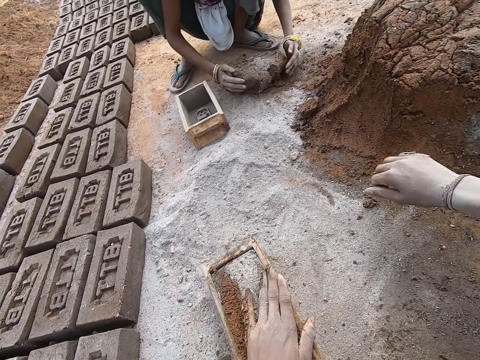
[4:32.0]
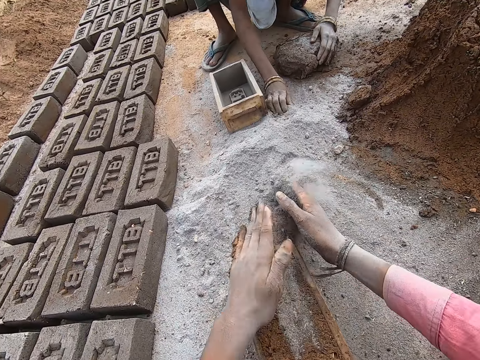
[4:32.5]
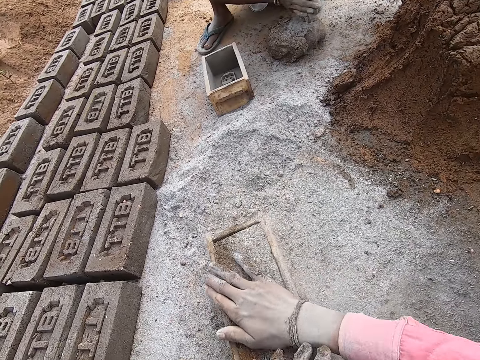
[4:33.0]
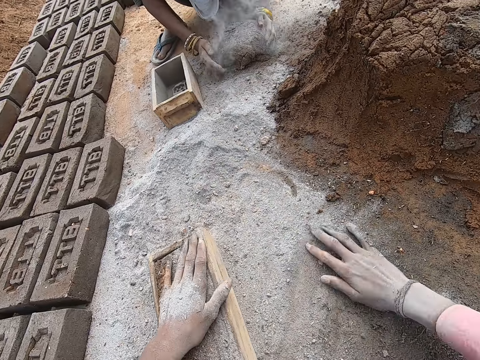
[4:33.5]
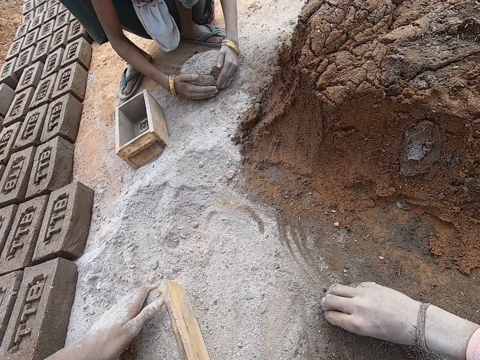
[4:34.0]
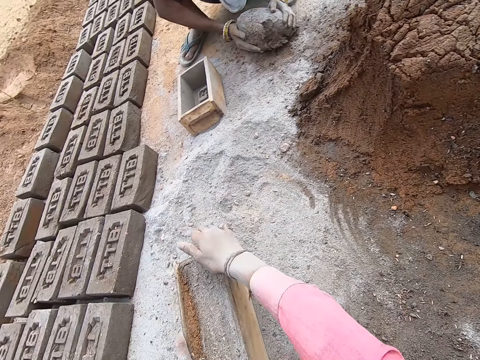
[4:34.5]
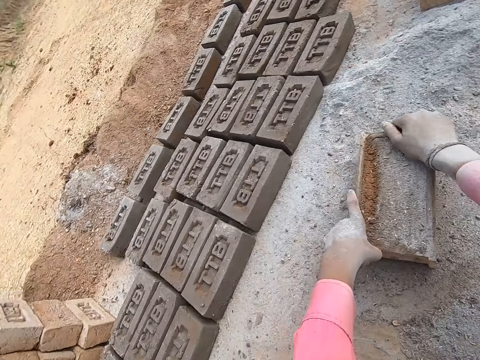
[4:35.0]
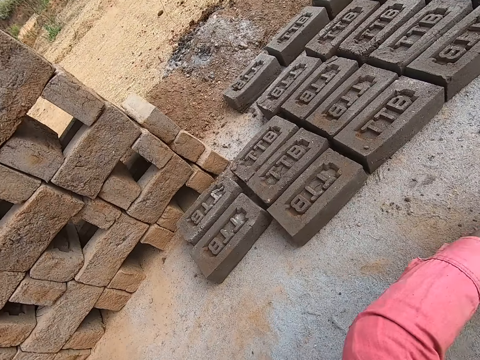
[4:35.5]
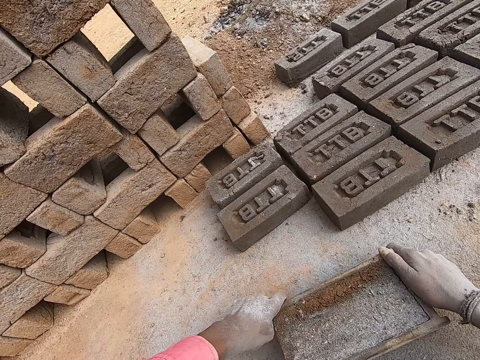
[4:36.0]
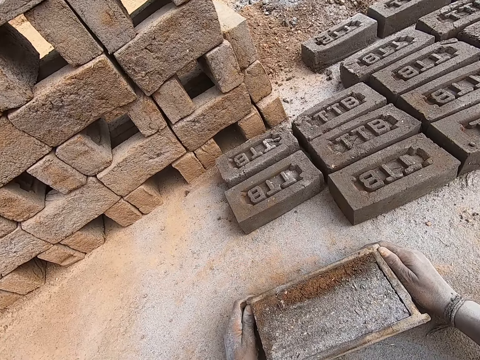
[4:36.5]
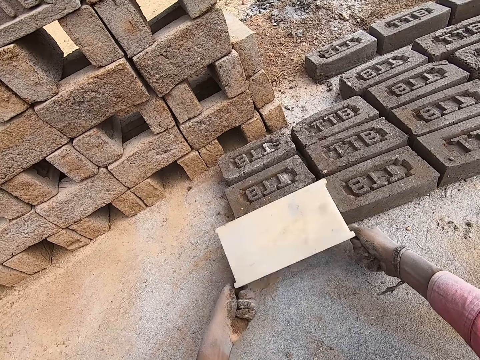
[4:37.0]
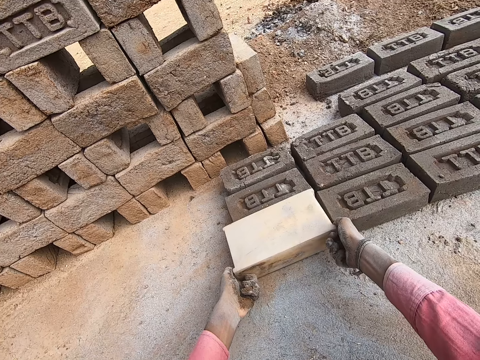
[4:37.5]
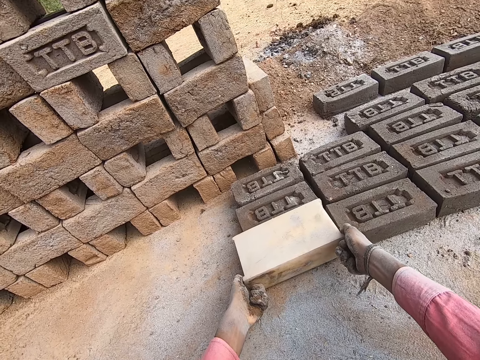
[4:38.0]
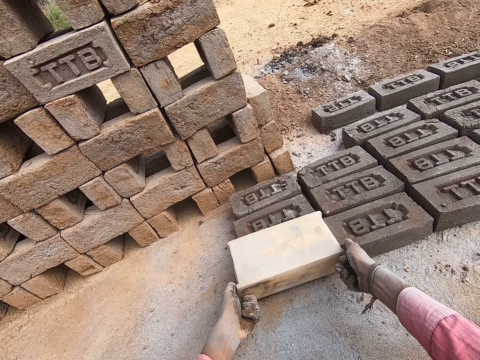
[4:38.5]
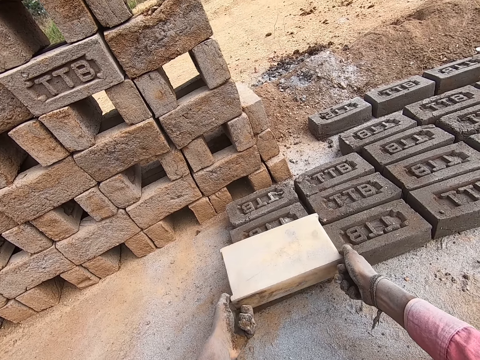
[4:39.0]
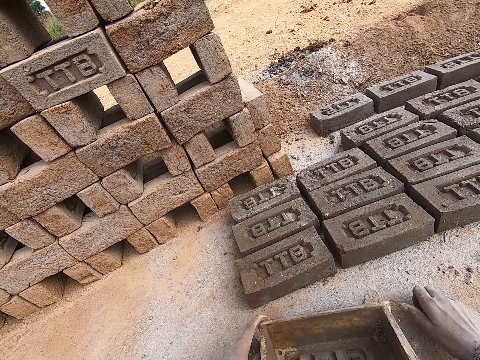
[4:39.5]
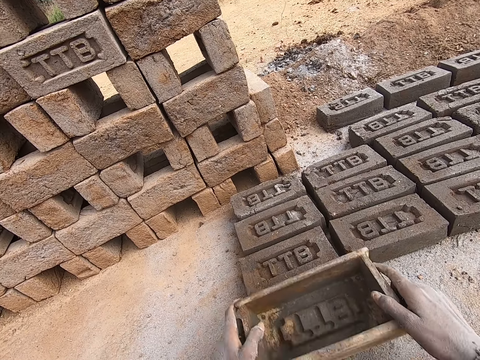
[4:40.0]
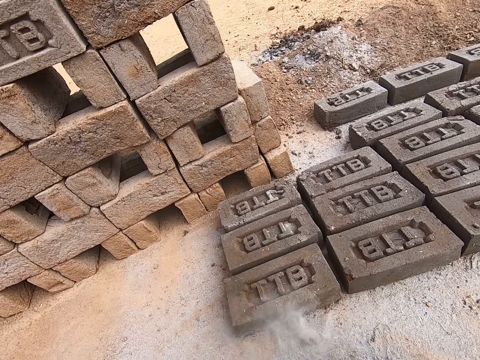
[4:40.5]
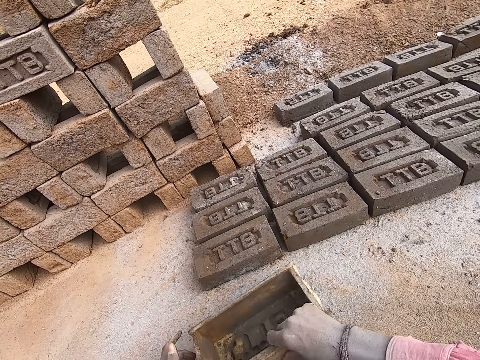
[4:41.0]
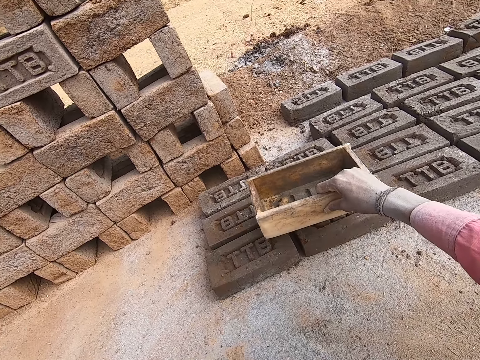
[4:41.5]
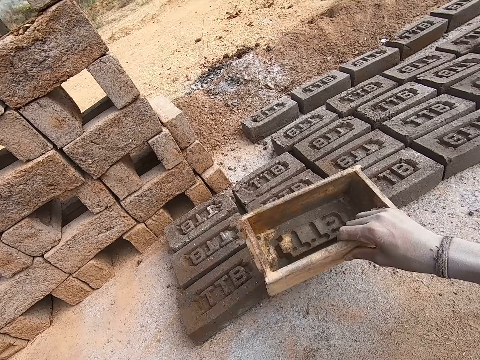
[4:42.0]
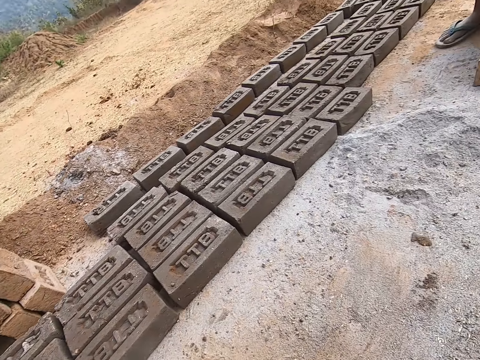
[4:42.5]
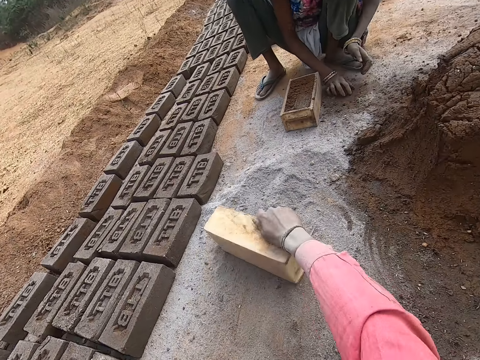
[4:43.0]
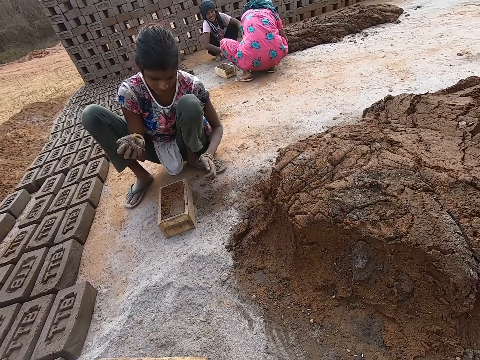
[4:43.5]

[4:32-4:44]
The camera wearer lays the brick on the ground.

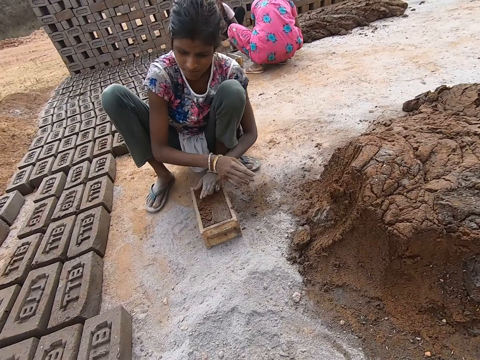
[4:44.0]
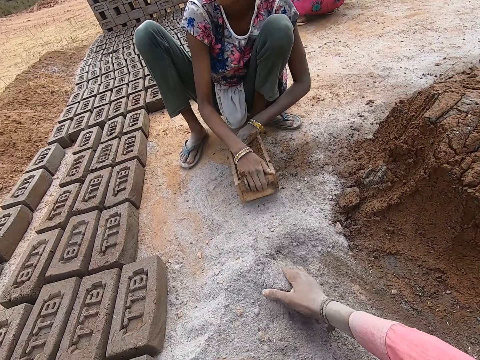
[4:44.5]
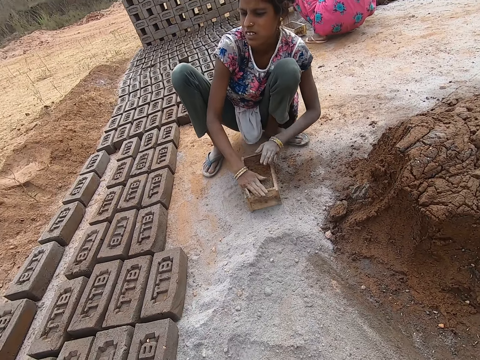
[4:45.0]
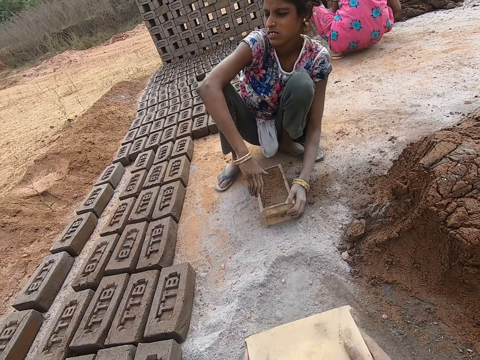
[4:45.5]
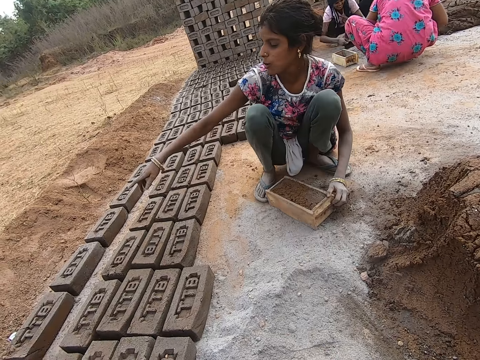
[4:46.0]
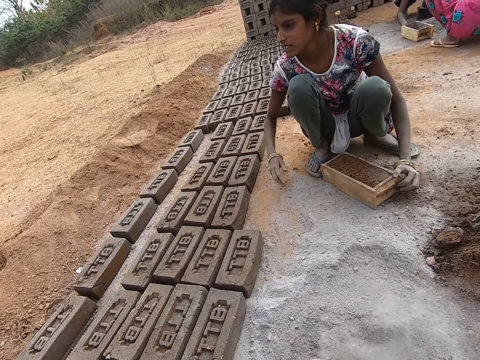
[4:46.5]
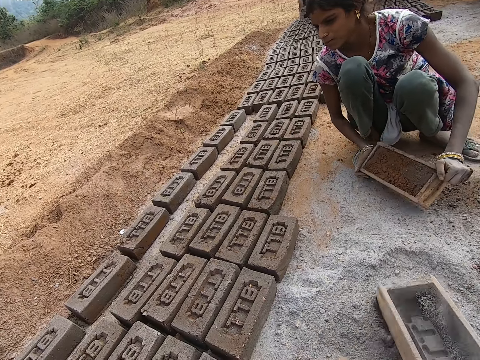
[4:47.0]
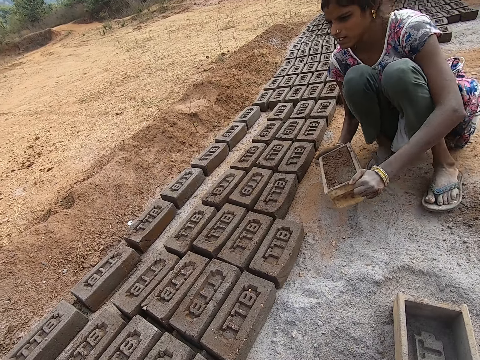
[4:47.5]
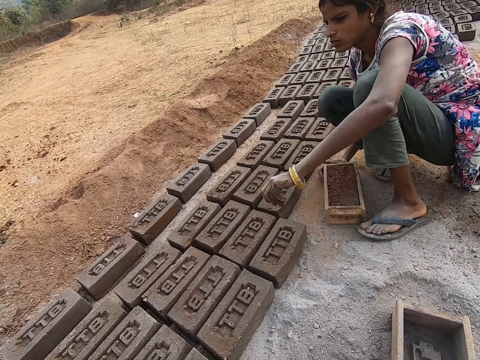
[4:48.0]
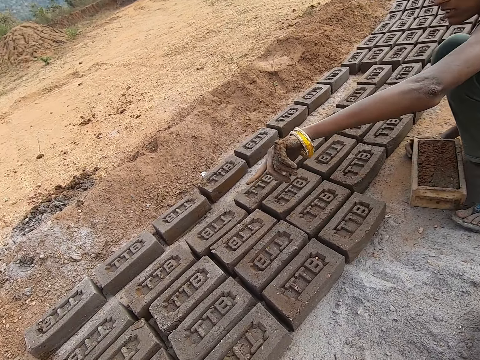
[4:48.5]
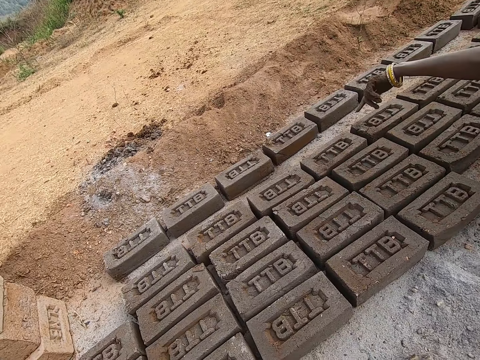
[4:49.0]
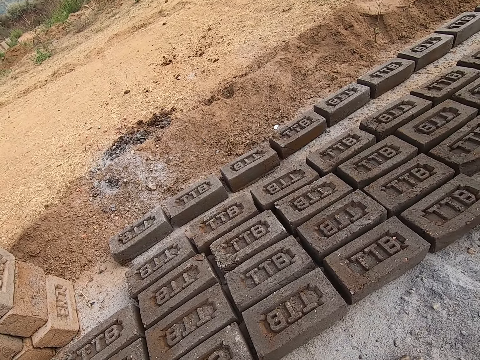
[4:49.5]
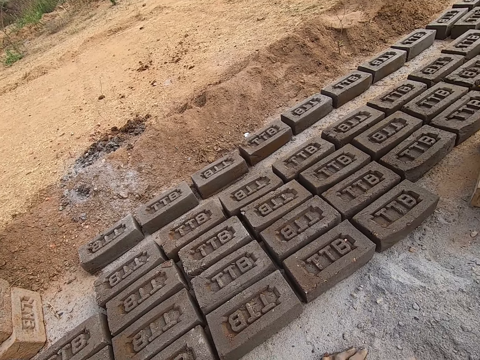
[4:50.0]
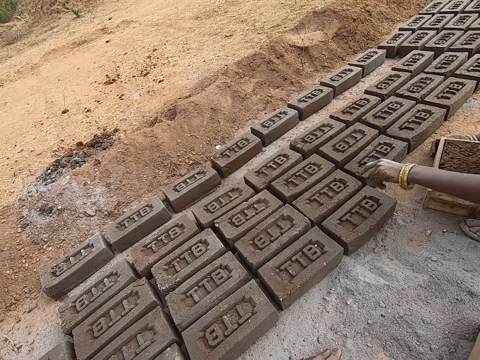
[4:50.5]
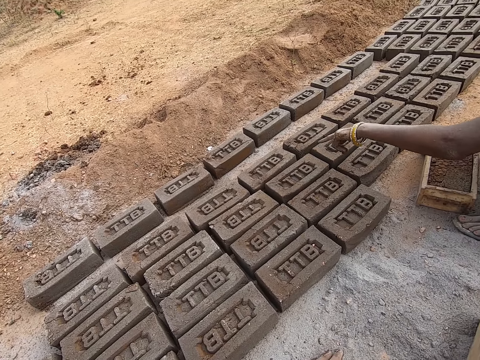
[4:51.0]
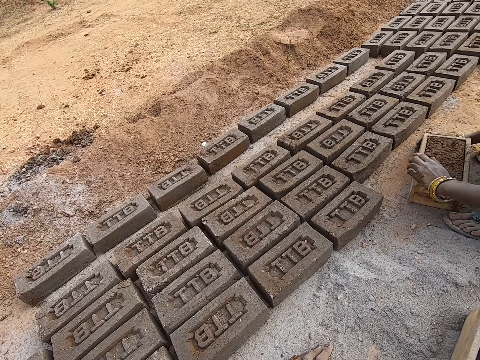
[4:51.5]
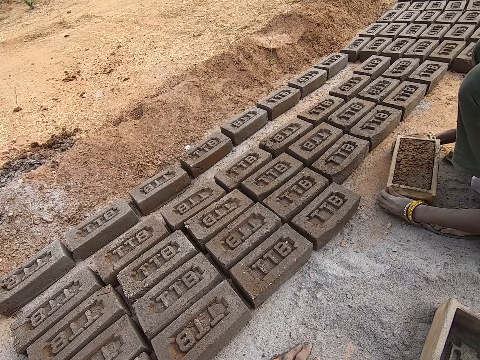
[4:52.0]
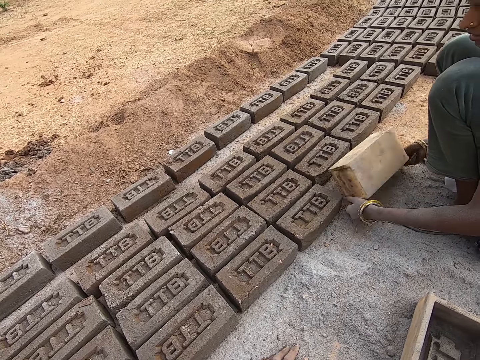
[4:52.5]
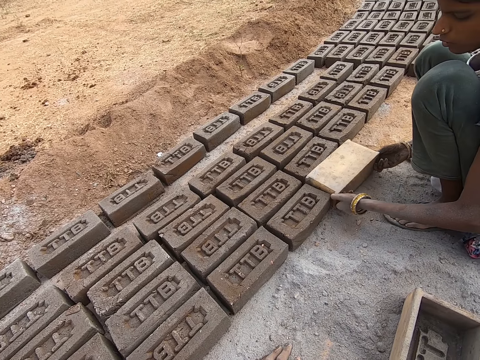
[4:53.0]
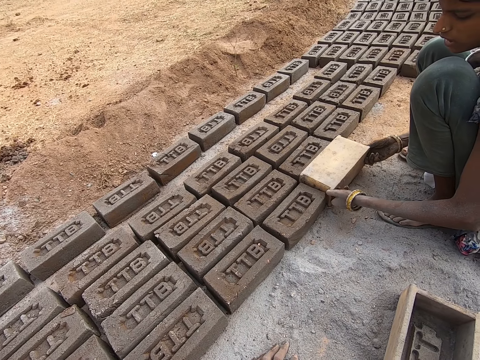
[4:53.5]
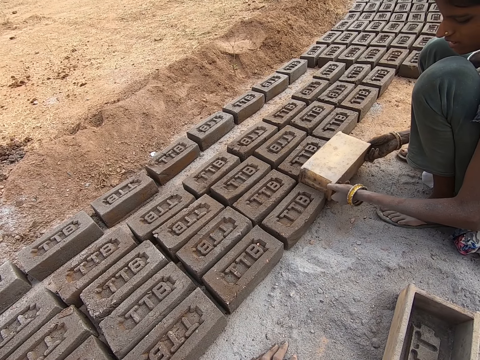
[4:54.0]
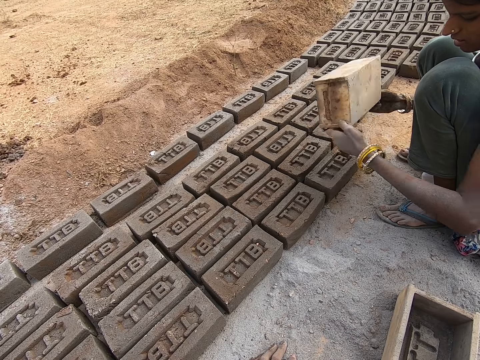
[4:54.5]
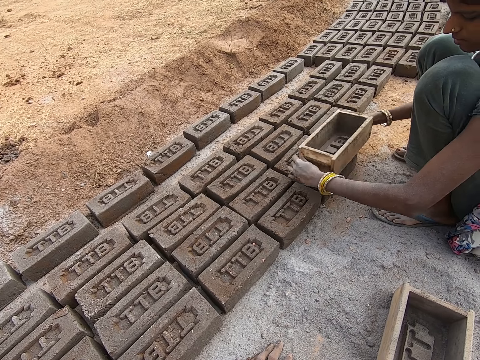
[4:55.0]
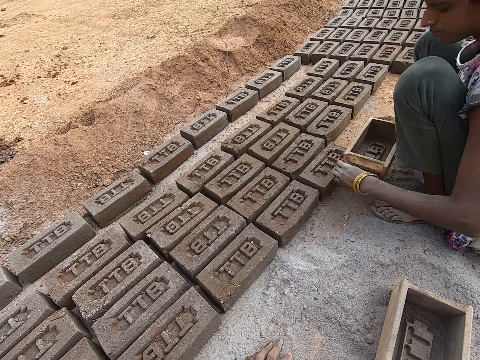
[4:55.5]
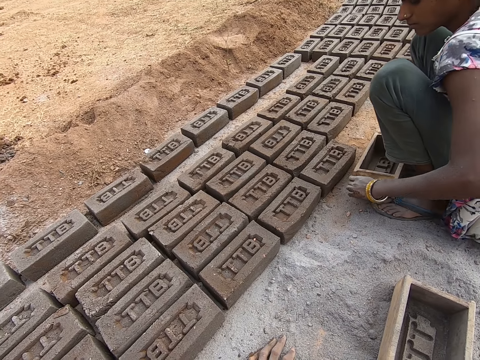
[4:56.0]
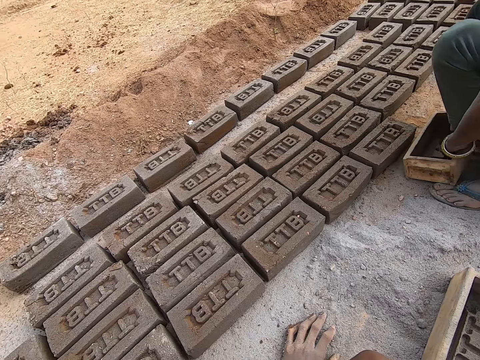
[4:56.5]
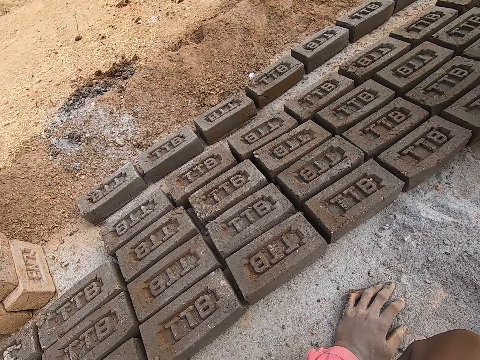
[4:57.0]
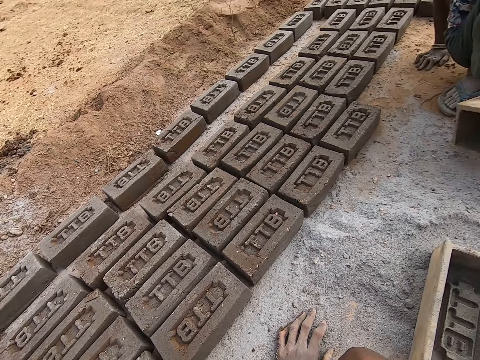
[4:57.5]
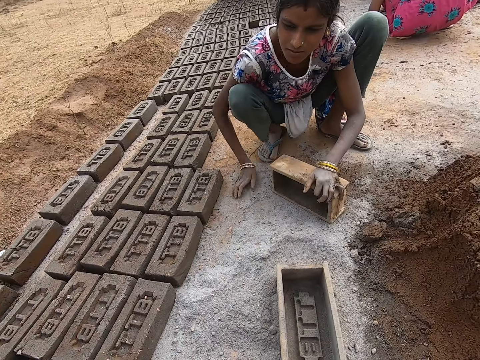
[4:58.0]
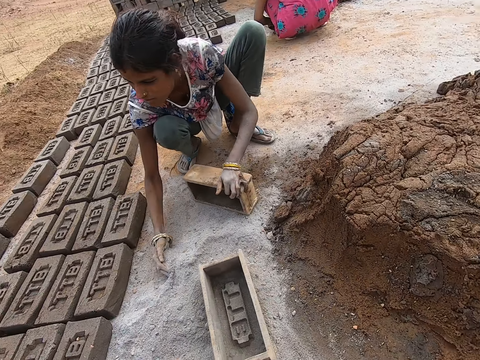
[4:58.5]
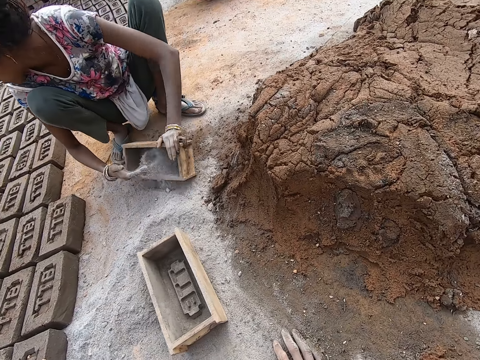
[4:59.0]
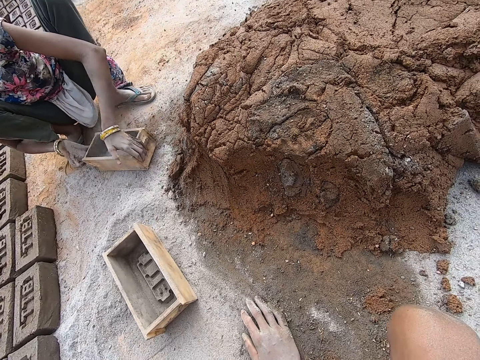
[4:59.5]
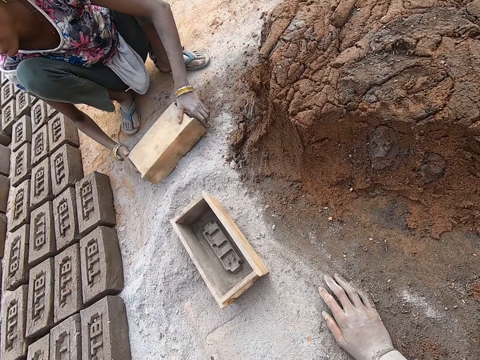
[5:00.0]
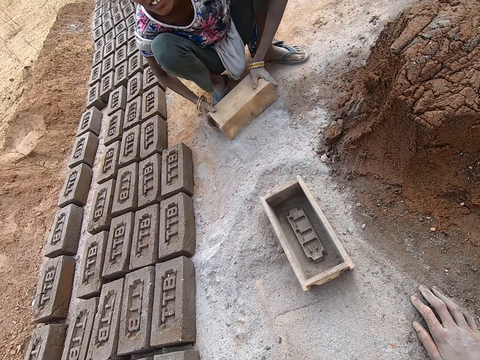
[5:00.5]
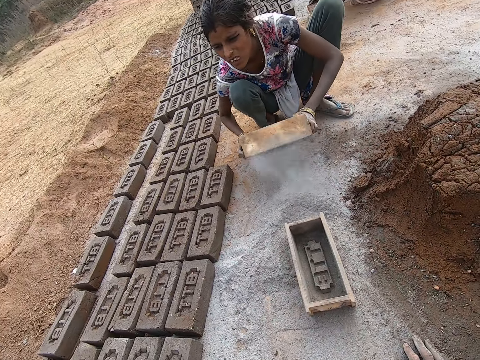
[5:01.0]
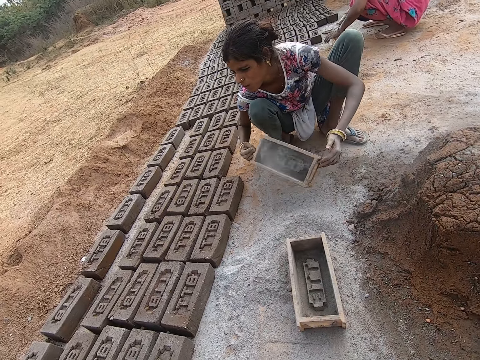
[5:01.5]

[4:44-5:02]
The camera wearer puts dust in a brick. A woman rotates the brick mold. The camera wearer empties the soil on the ground. The woman flips the brick mold and carries the brick mold. The camera wearer puts the brick mold on the soil. The woman puts the brick mold on the ground, pulls her hand off the brick mold and gestures her hand. The camera wearer looks at the bricks. The woman holds the brick mold with both hands, flips the brick mold and removes the brick from the brick mold. She puts the brick mold on the brick, pulls the brick mold off the brick and puts the brick mold on the ground. She holds the brick mold, collects soil with her hand and puts the soil in the brick mold. She flips the brick mold. She flips it again. She puts the soil on the ground, pulls the brick mold and pushes the soil with the brick mold.
